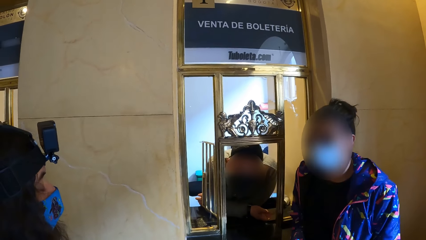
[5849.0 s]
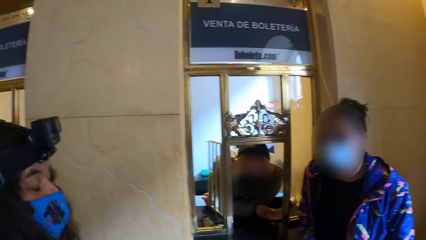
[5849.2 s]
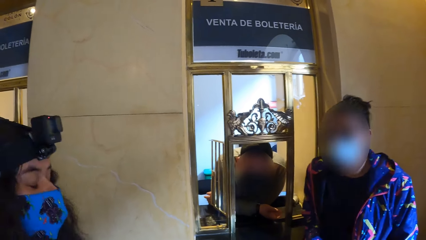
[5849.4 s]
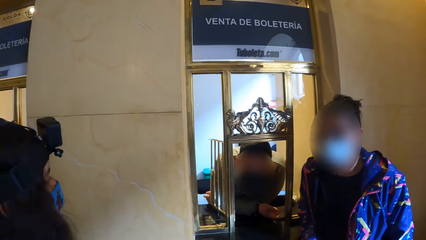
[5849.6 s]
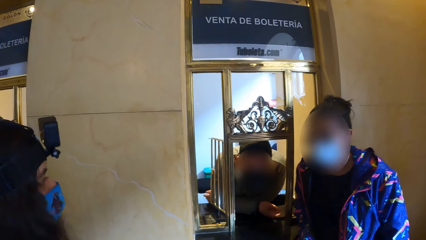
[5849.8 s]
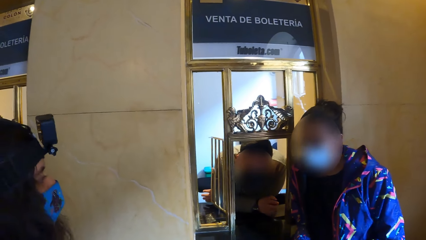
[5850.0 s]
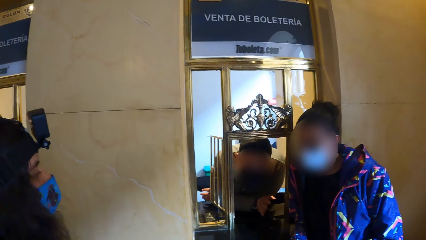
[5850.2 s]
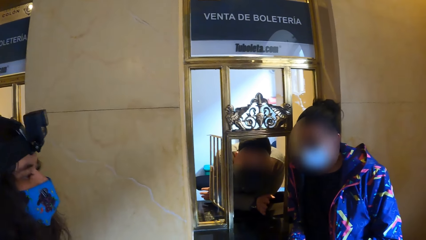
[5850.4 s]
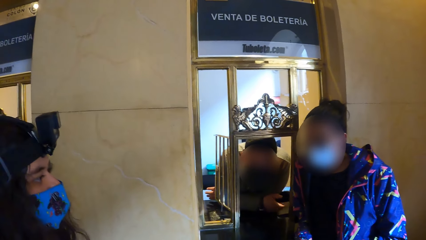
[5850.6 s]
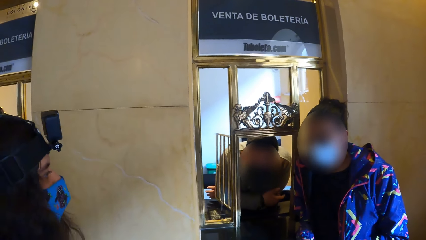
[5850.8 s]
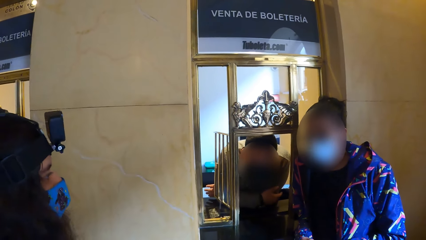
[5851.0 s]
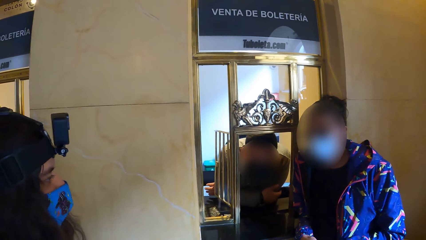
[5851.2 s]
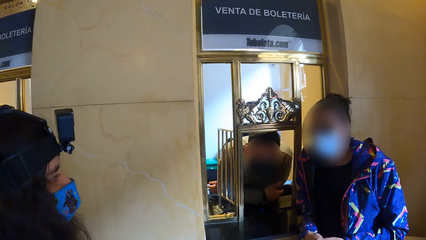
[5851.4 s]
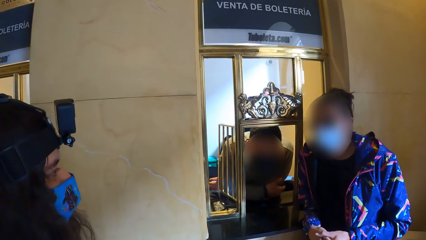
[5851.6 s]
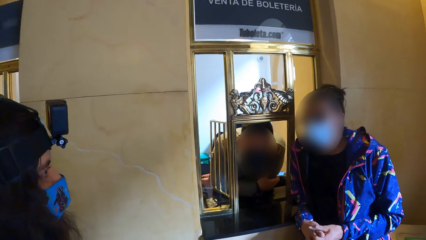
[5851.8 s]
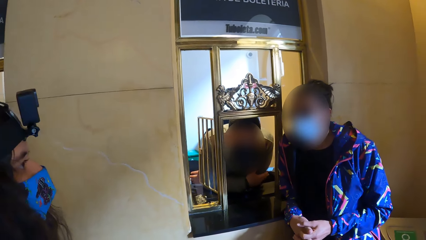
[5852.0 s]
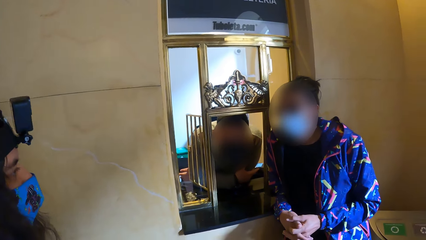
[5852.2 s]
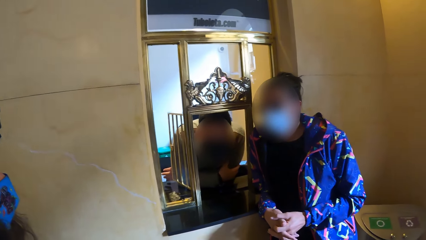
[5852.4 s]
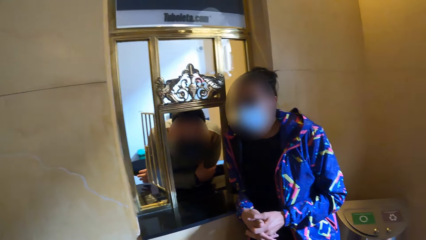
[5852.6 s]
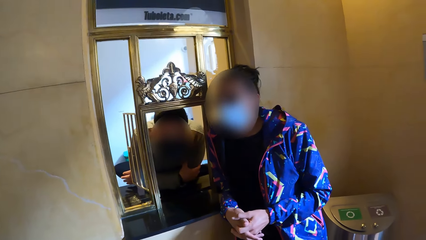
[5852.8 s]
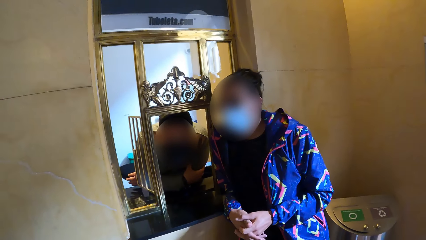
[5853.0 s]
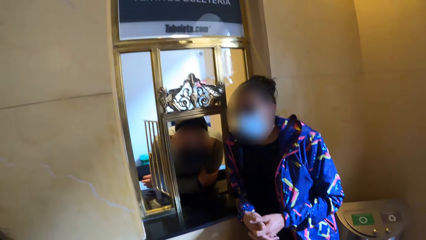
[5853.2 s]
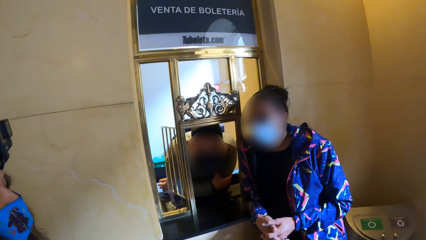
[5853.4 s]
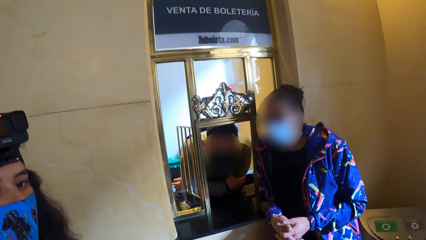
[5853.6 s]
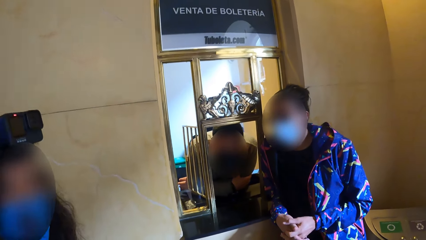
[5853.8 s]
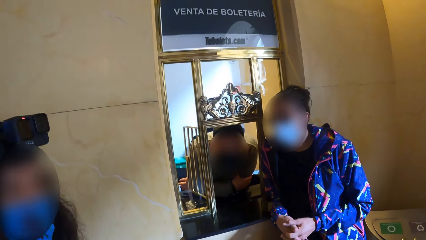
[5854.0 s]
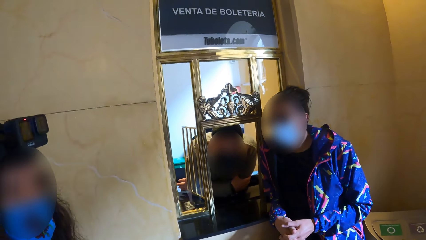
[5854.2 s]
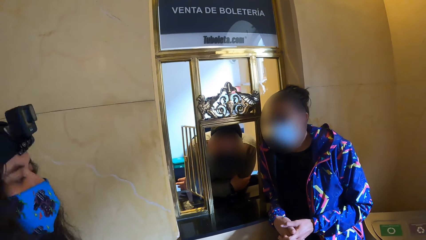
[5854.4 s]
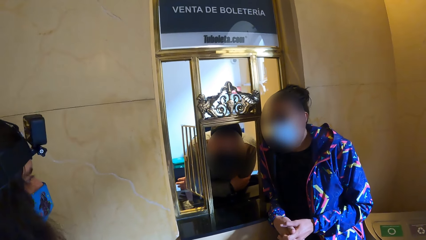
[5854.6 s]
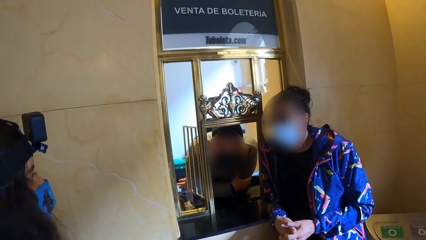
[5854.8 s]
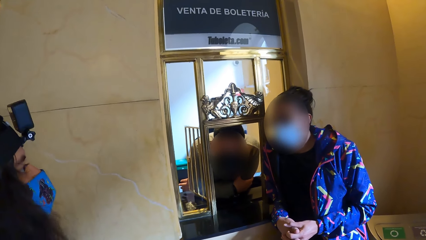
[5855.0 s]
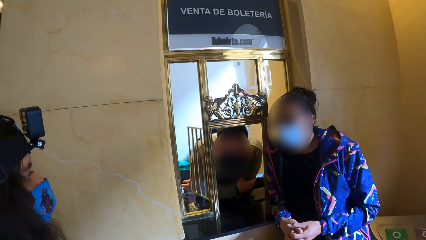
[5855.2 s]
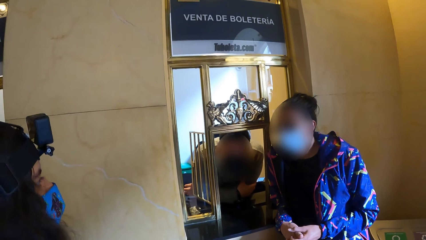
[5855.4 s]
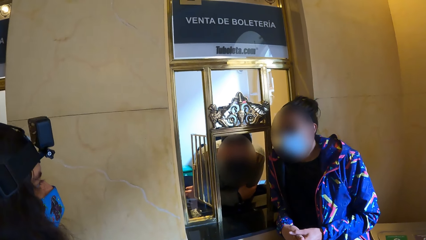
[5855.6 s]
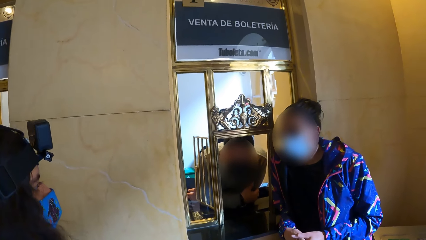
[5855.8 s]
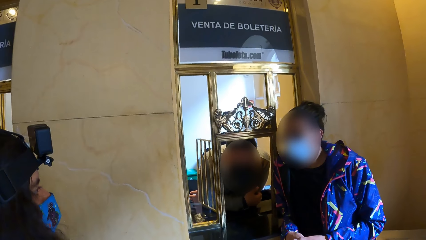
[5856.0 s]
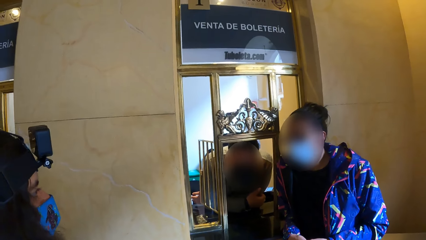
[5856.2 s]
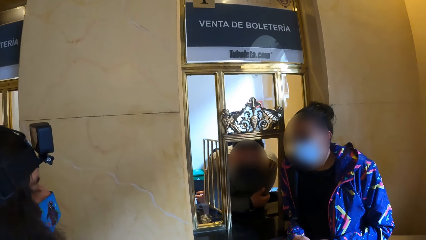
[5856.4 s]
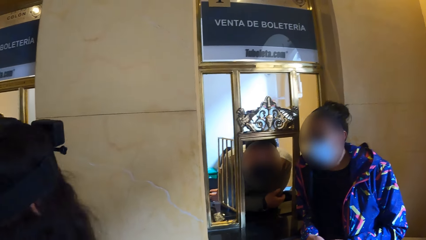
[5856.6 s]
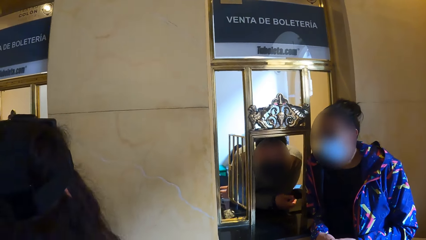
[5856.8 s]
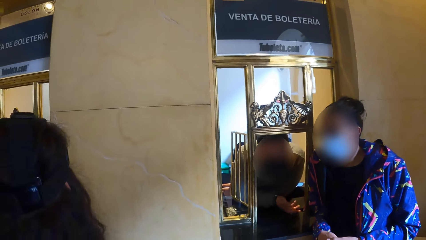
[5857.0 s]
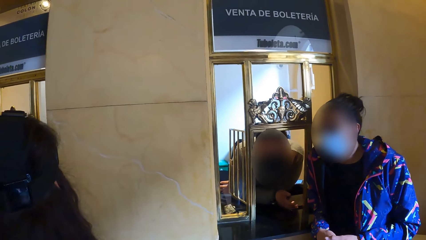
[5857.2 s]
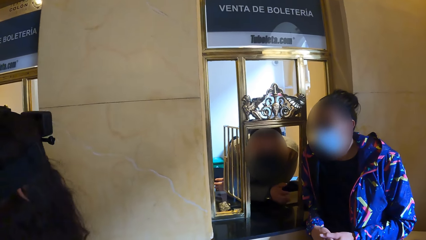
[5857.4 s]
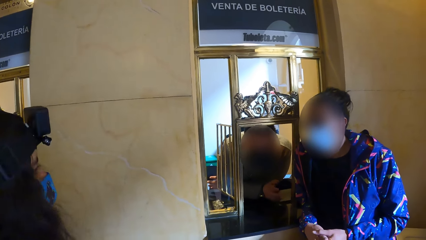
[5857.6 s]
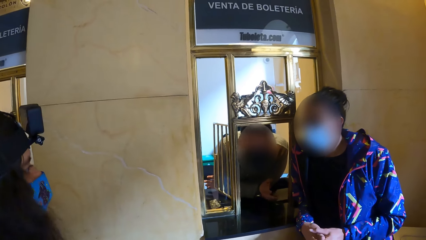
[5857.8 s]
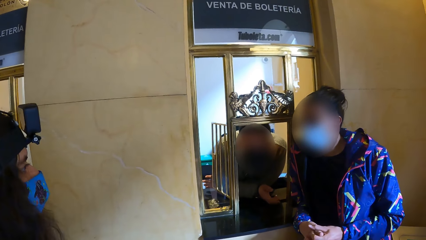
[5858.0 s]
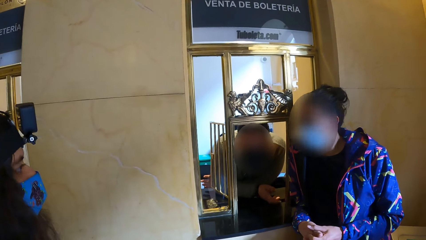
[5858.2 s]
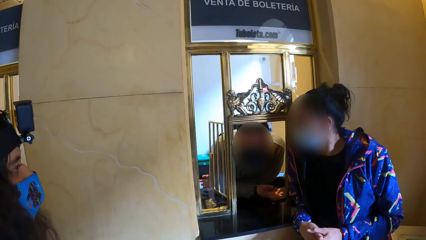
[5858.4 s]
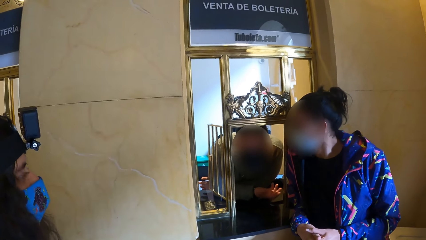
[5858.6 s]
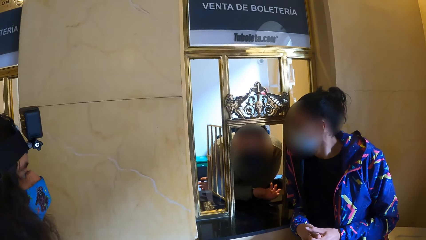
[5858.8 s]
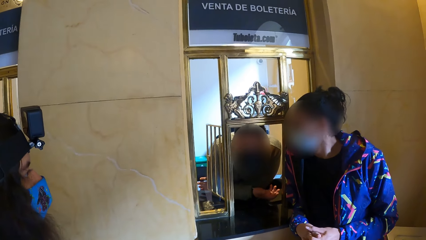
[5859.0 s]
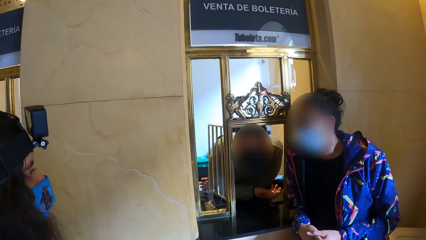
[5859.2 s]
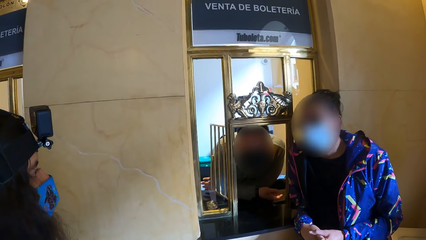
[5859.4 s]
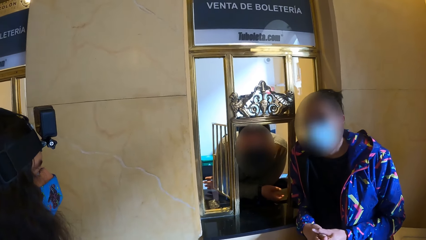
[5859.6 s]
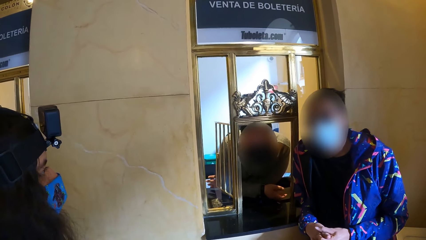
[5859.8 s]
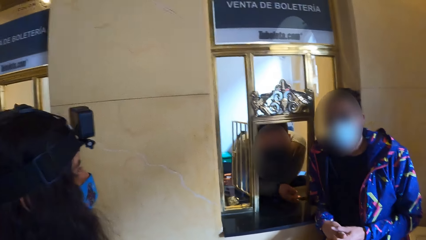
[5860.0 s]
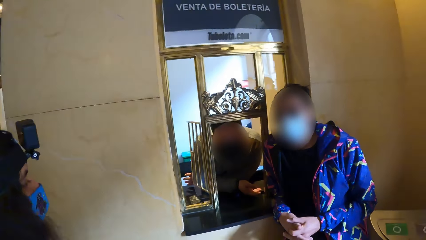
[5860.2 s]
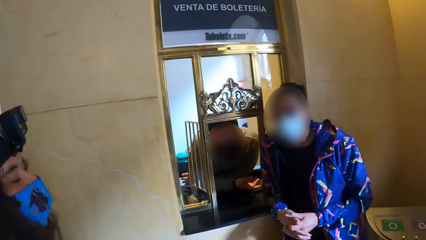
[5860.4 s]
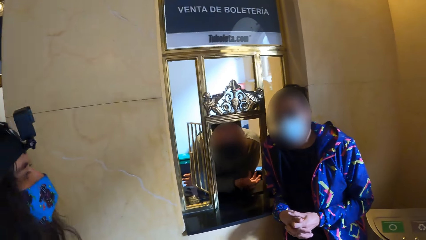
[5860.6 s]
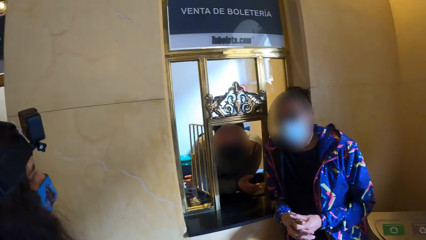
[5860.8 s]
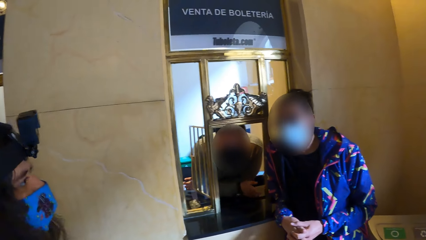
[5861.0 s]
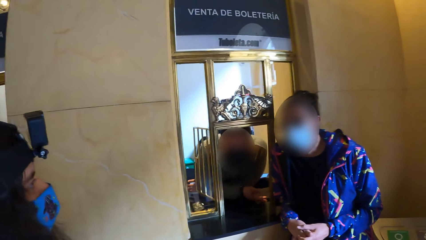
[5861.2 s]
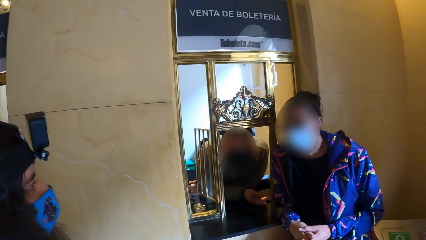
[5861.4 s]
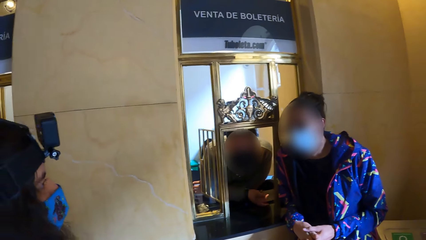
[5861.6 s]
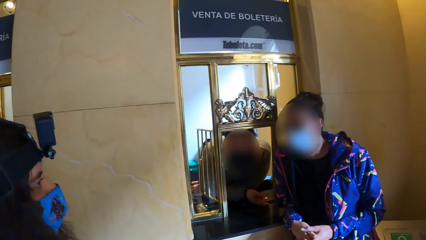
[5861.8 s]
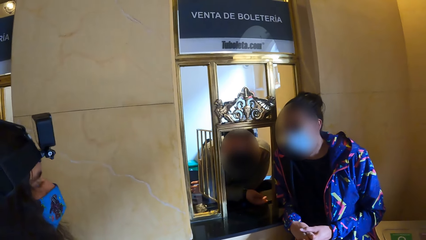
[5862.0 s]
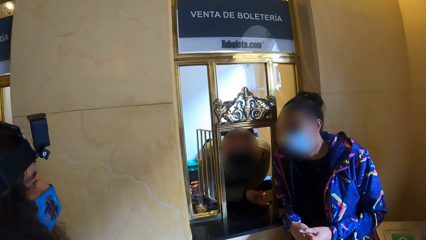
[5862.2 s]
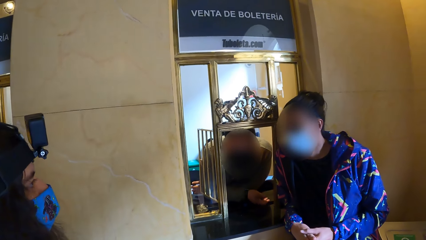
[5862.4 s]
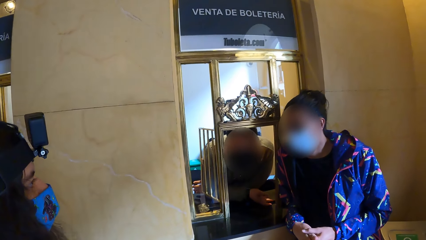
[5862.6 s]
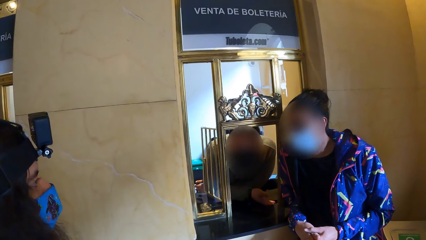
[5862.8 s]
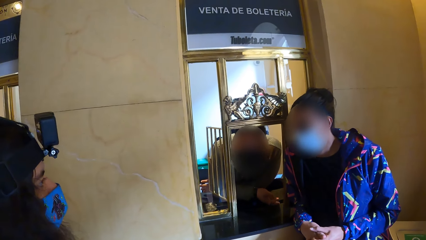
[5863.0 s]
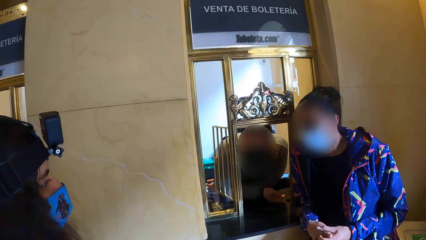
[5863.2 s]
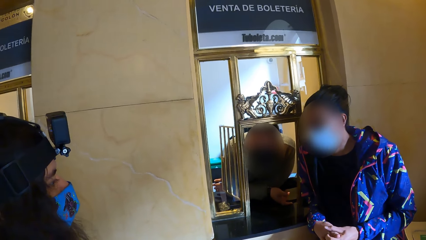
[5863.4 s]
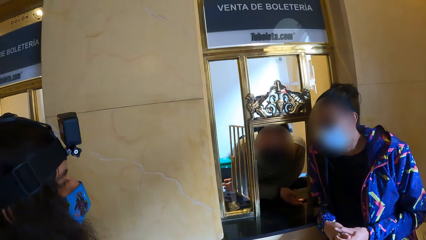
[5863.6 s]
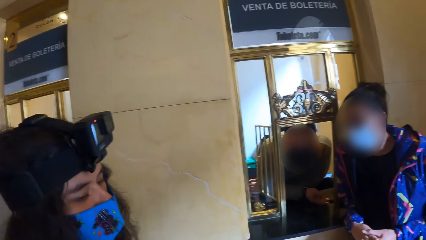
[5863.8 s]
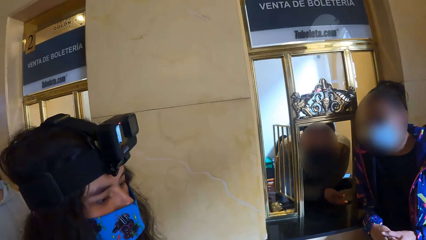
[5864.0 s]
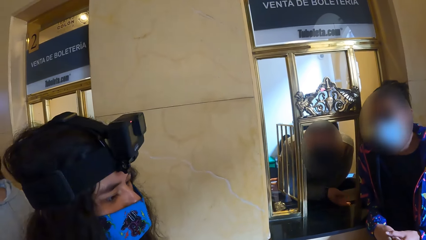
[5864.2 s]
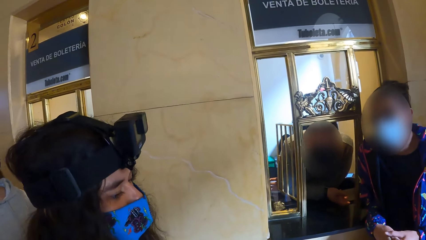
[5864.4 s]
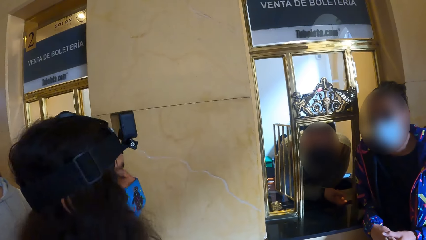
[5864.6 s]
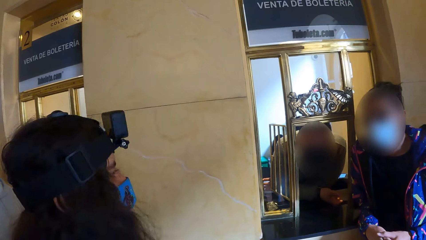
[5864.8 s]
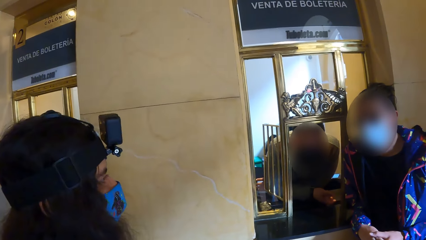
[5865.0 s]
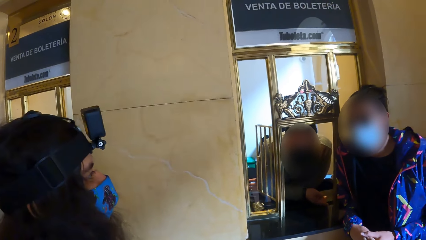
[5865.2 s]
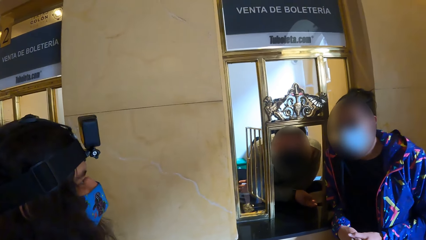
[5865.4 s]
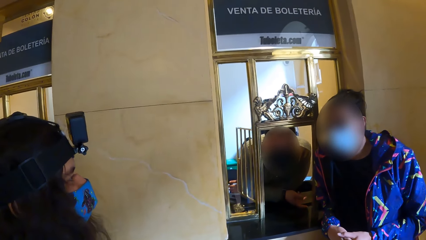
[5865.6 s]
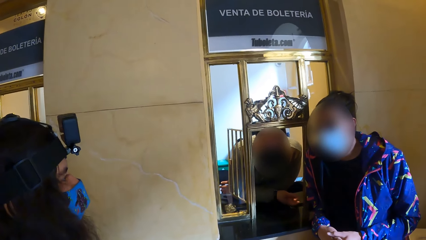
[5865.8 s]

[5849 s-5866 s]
The camera wearer interacts with a woman. They look around.
